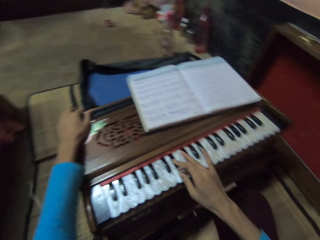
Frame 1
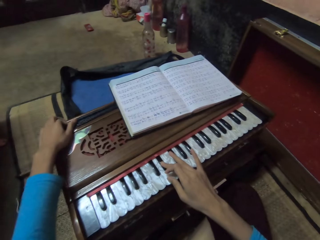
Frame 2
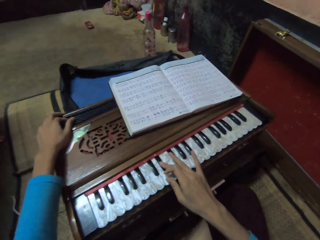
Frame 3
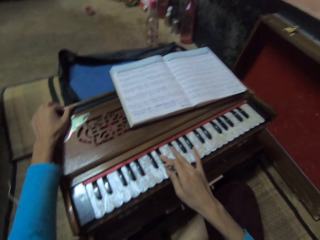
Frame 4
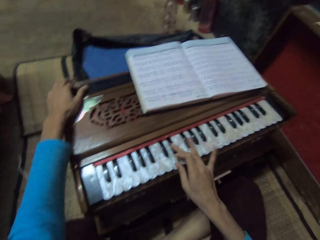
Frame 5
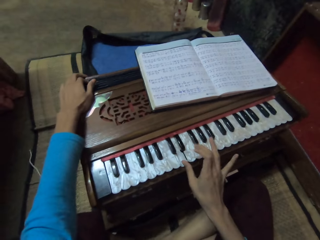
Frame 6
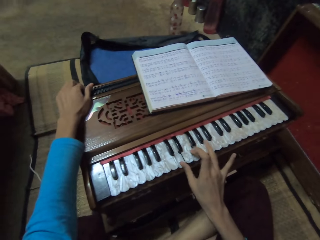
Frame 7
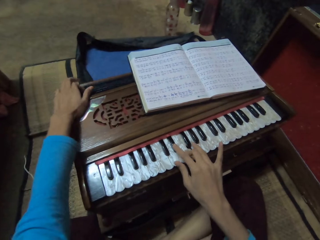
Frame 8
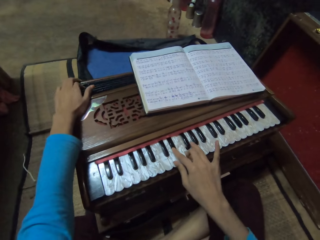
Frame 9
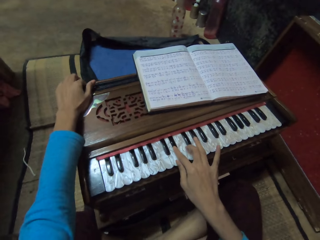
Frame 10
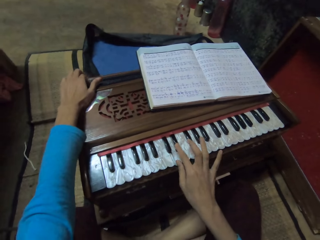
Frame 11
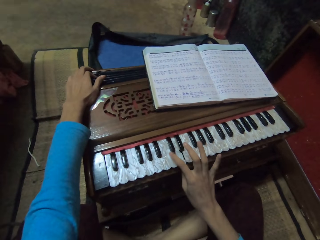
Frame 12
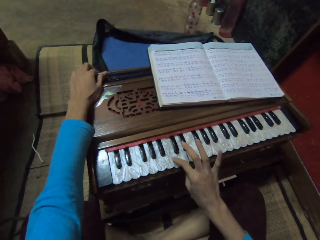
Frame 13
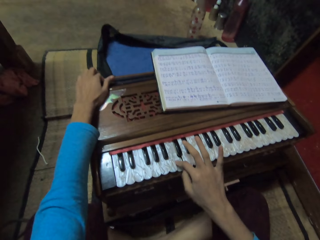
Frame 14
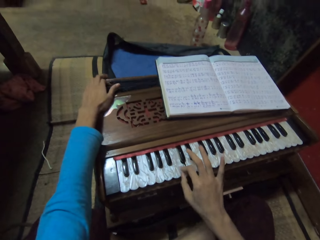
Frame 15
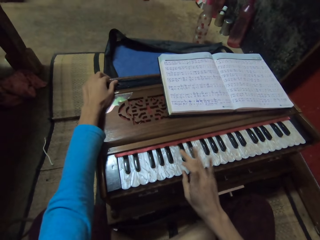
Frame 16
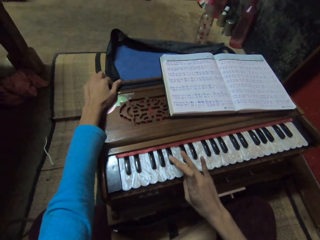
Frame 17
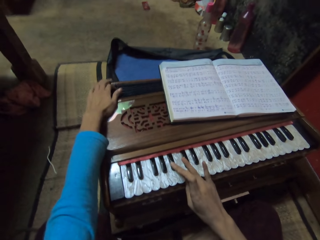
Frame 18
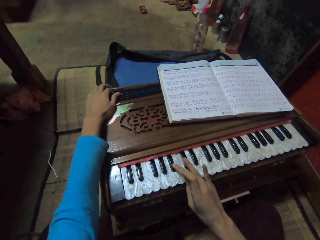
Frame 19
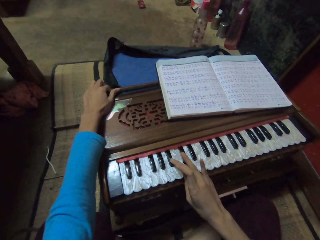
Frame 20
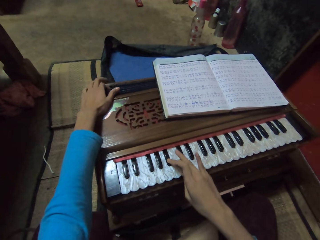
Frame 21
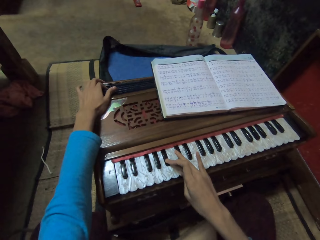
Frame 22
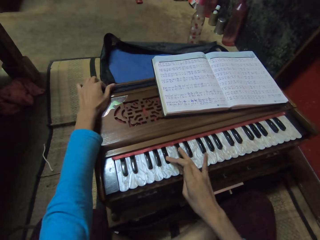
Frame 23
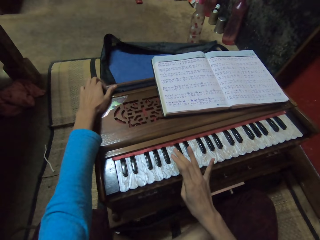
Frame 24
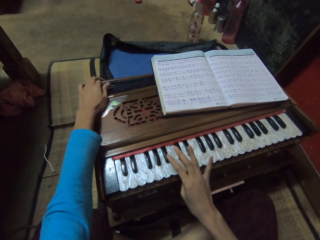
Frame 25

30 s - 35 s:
The camera wearer sings a song.

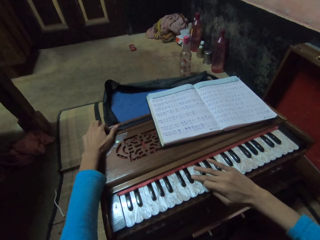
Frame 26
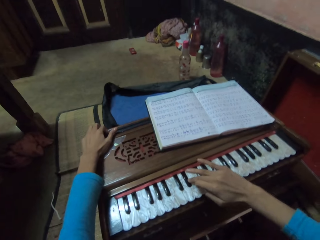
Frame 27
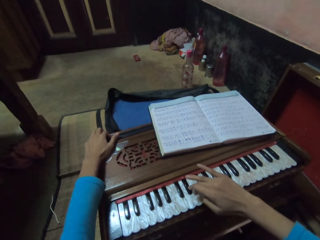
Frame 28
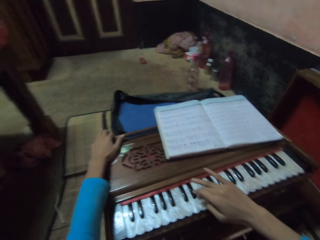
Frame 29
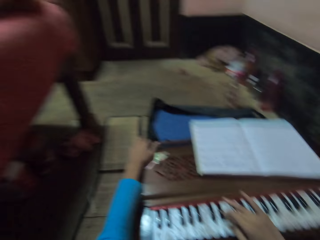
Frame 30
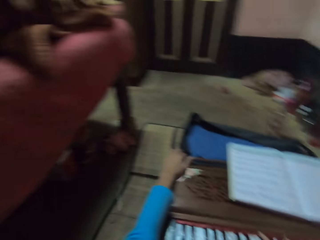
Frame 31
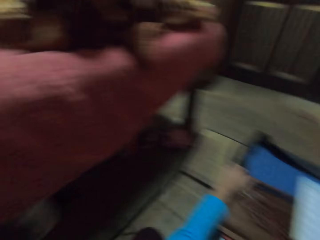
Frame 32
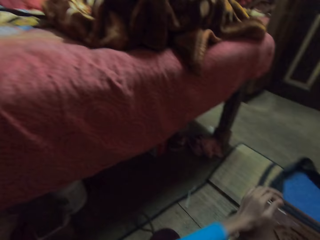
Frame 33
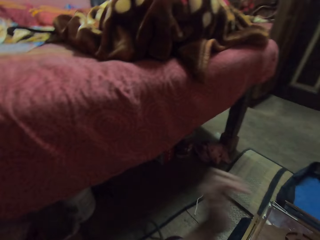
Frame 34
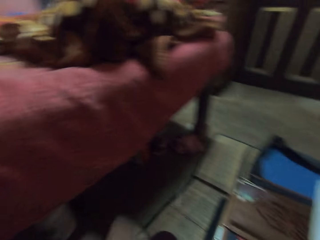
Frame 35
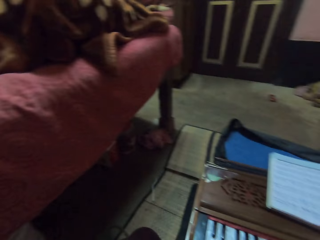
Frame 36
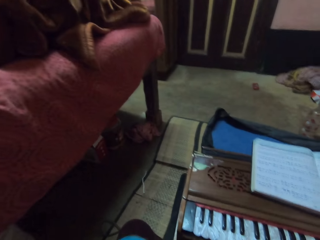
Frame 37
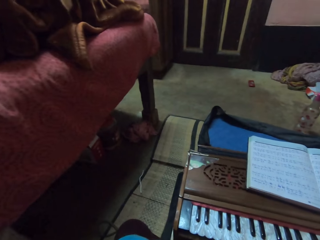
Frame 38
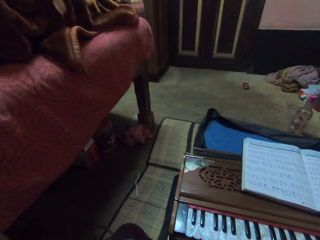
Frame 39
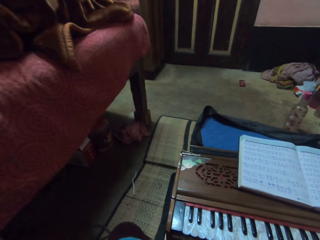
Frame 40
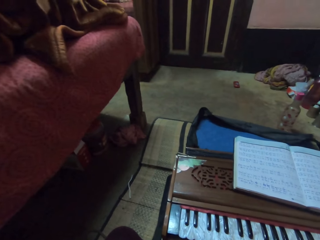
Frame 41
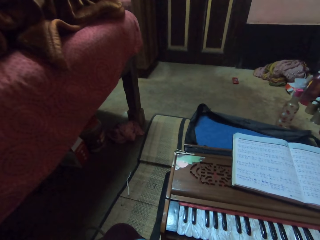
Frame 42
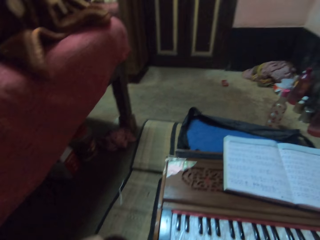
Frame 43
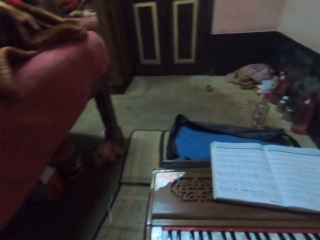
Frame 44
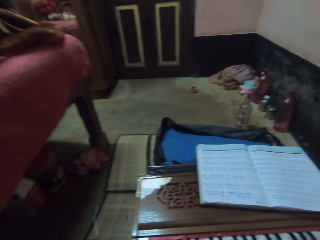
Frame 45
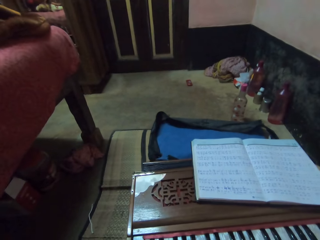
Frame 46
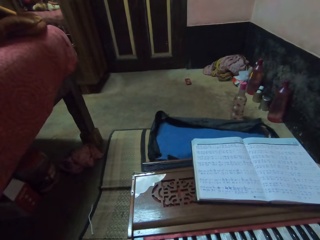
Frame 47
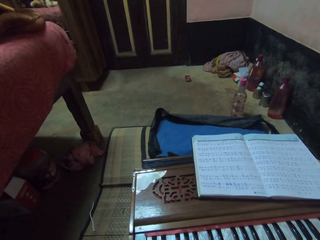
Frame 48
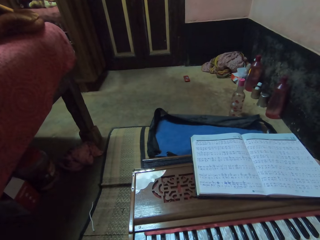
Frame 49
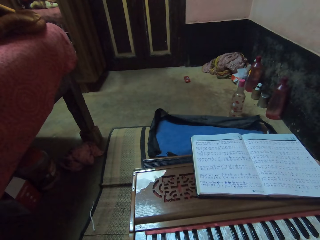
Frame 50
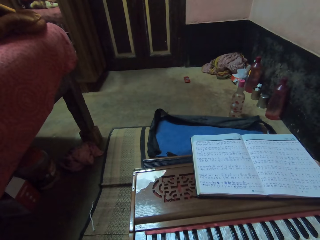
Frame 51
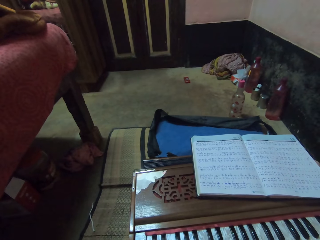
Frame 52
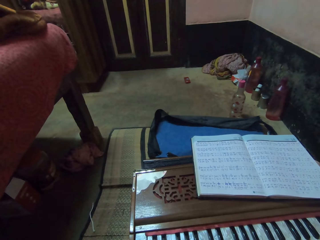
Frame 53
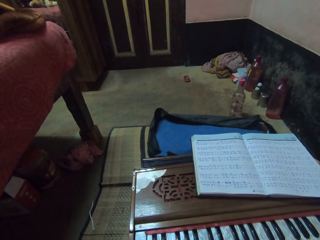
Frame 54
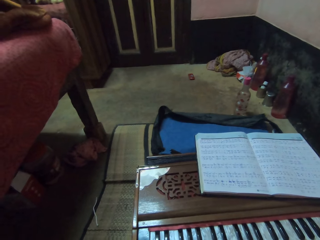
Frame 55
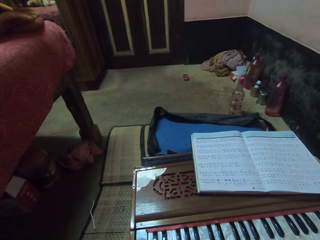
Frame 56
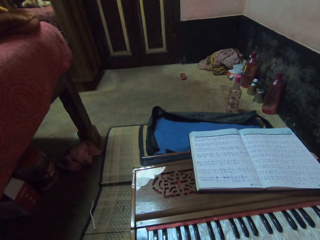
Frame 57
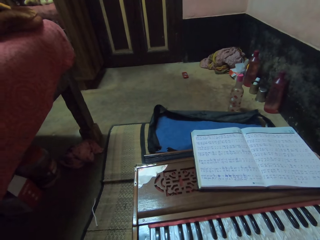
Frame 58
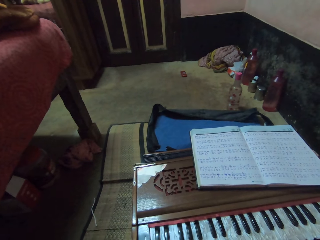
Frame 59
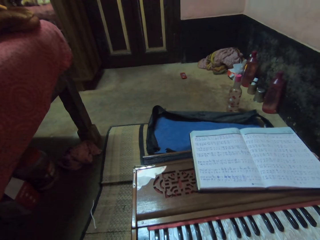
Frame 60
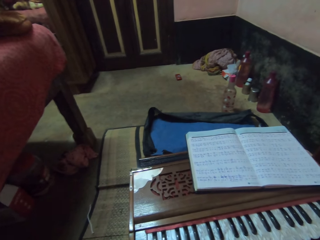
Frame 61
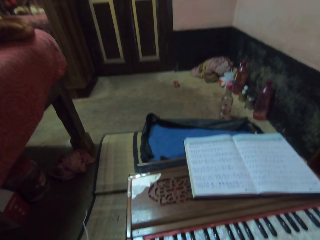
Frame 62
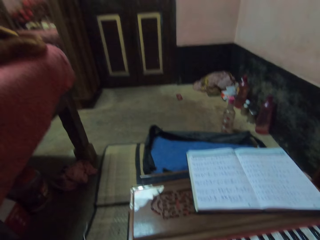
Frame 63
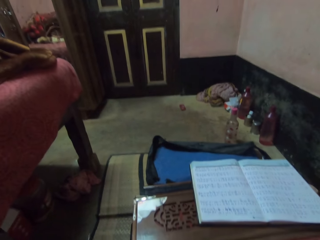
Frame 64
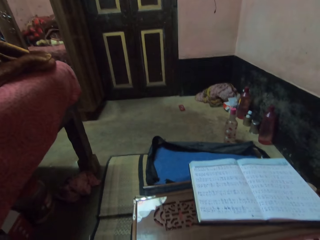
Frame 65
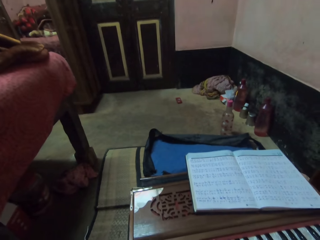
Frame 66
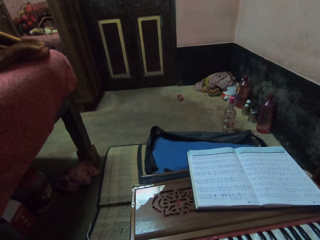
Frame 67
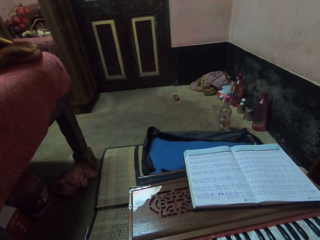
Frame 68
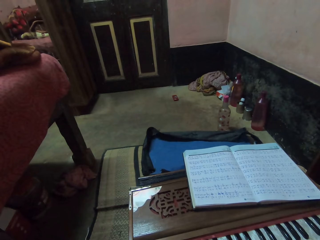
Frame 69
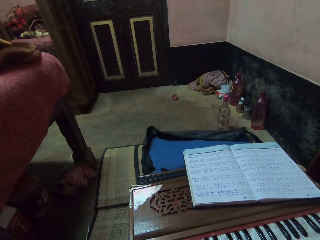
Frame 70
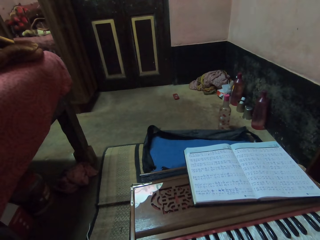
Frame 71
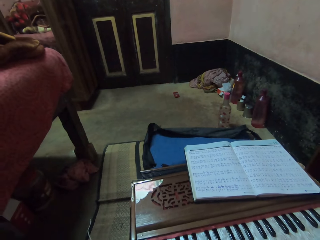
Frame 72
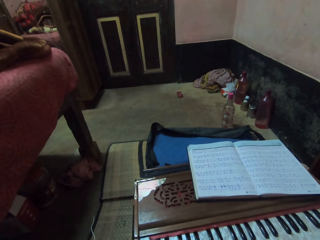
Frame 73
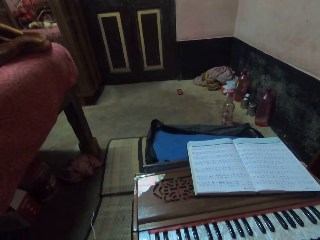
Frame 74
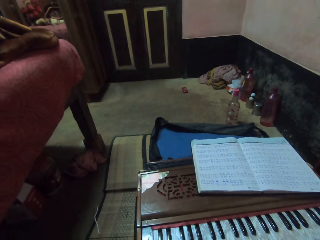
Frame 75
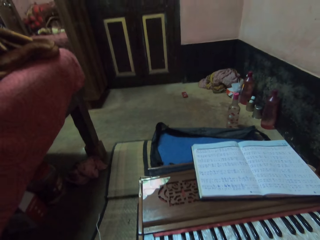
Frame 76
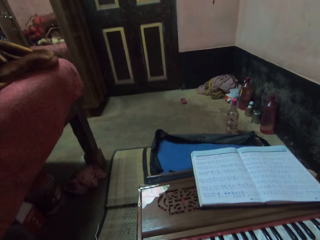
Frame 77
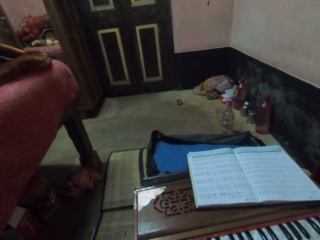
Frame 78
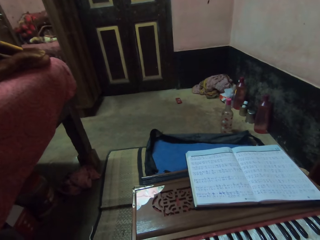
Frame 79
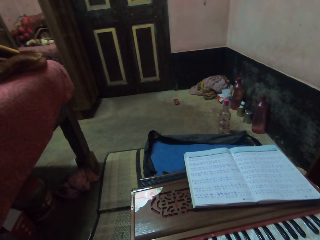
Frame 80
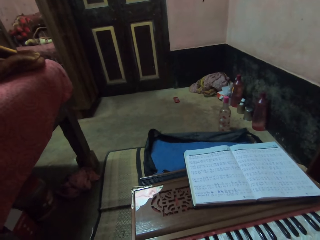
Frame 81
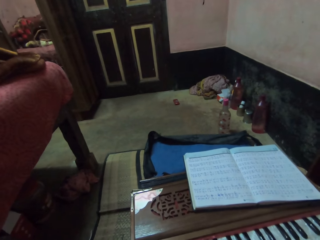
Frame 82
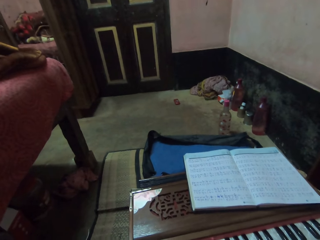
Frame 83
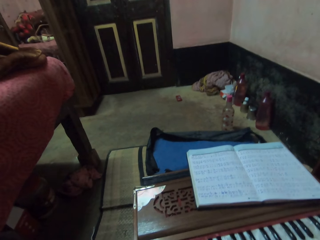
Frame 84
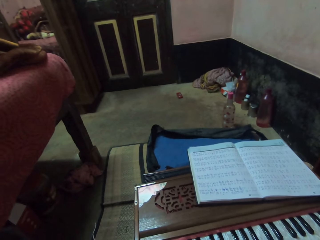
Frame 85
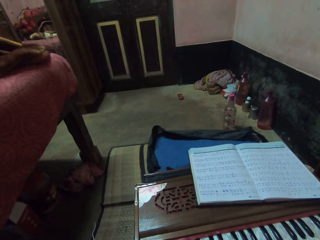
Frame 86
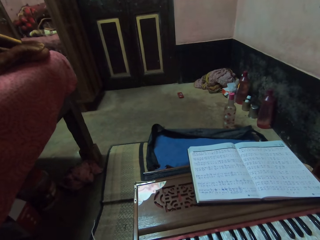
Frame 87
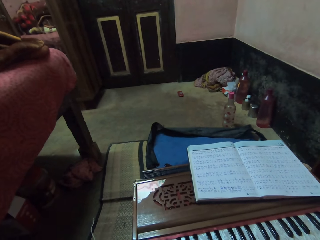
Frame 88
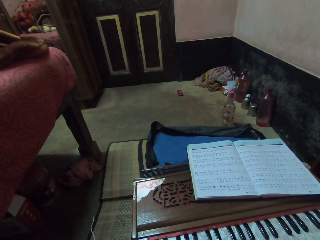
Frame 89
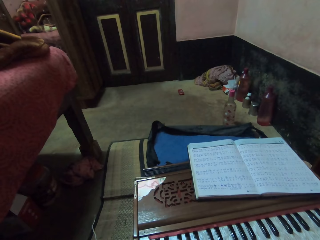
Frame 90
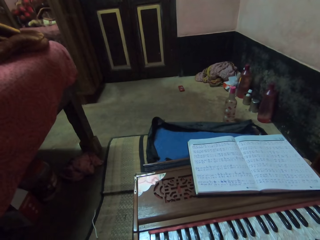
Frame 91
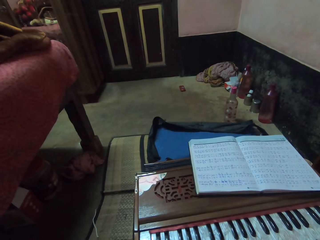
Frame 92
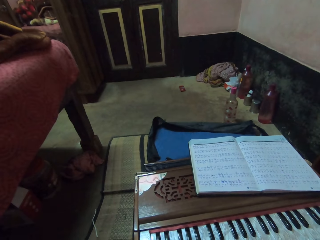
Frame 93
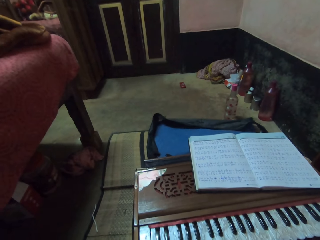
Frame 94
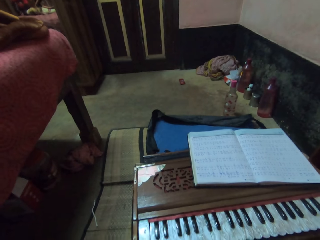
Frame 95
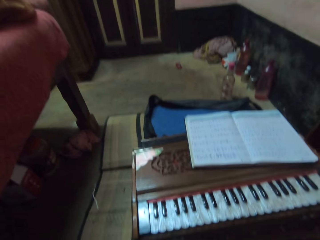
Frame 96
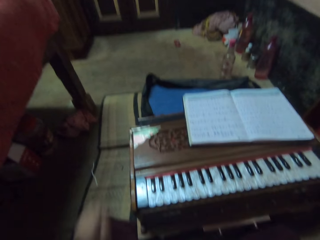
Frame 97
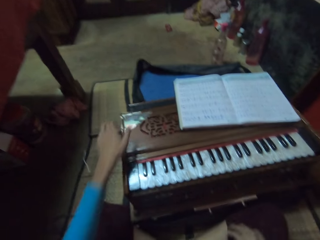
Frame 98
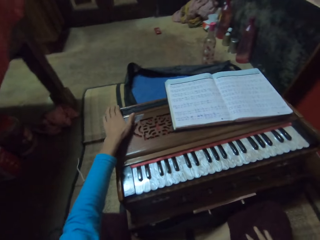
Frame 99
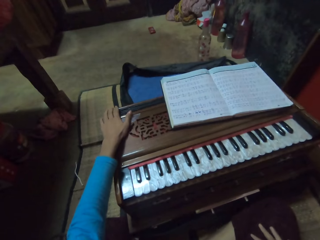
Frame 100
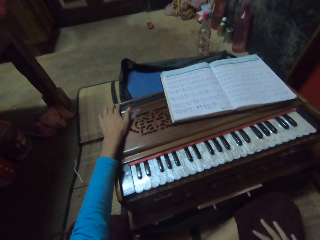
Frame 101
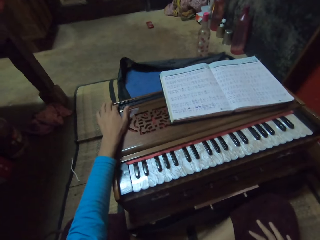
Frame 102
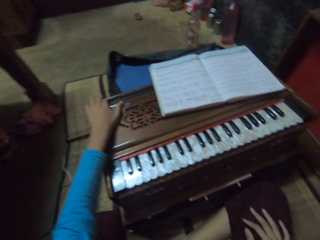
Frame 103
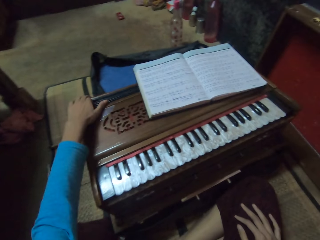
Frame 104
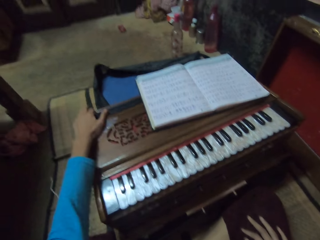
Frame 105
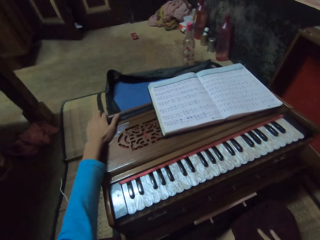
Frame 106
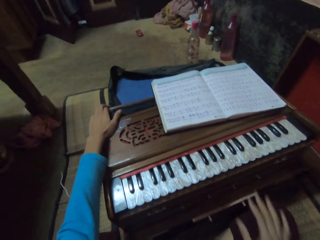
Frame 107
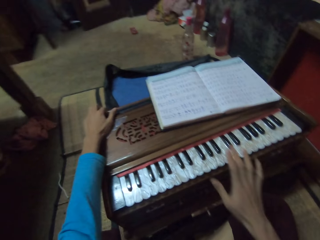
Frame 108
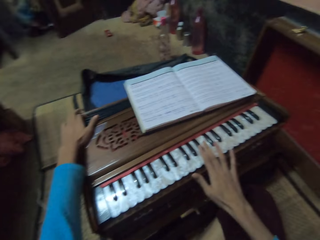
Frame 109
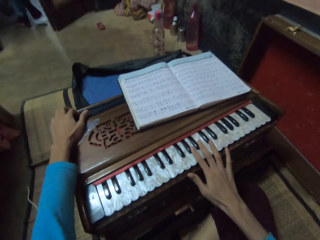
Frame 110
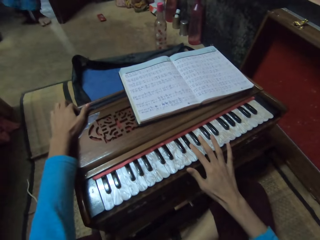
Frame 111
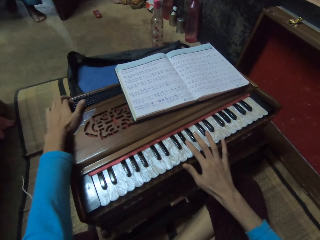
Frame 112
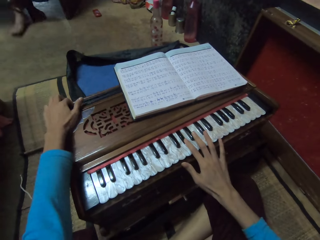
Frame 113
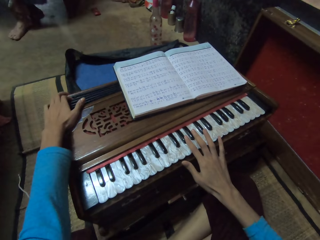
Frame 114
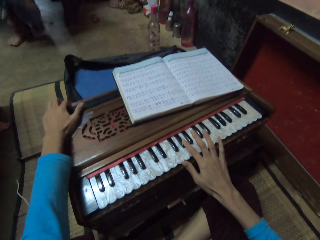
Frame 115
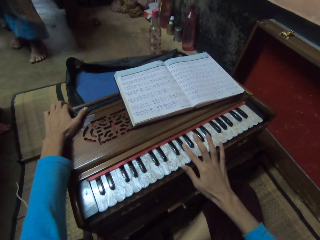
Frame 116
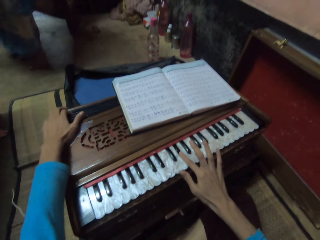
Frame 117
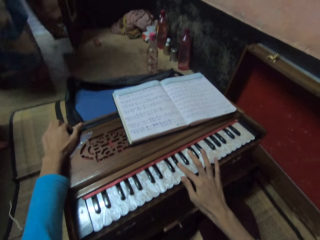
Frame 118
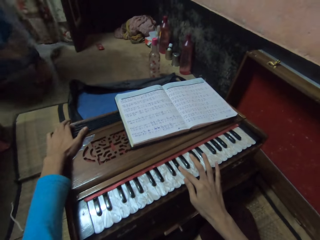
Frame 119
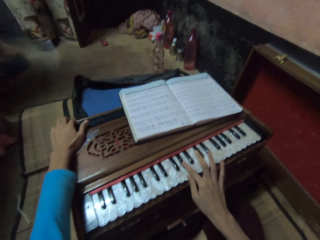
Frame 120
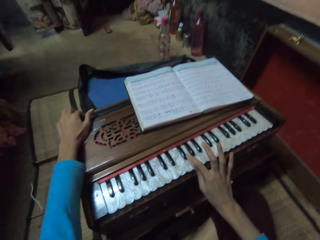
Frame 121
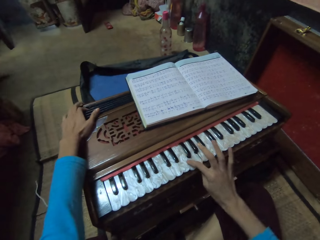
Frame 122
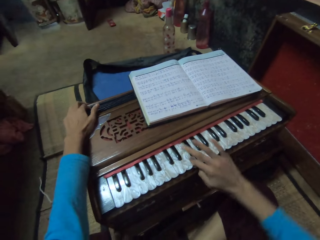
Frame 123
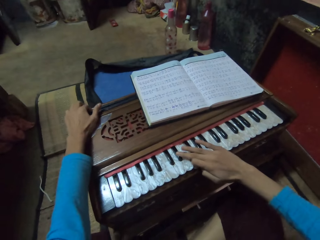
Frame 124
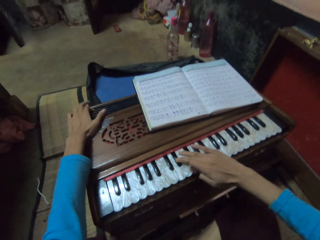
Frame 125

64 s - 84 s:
The camera wearer raises her left hand from the piano. She converses with a lady. She places her left hand on the musical organ. She holds the piano keys. The lady walks inside the room. The camera wearer sings and plays the piano.
